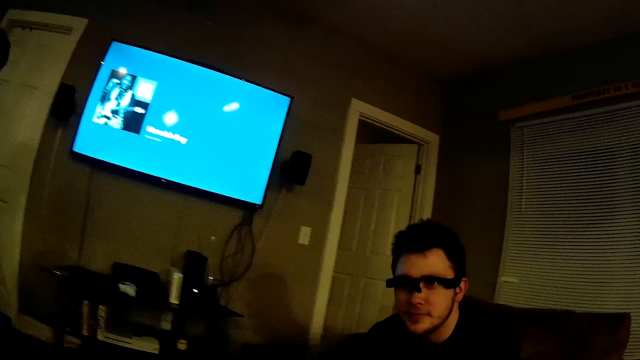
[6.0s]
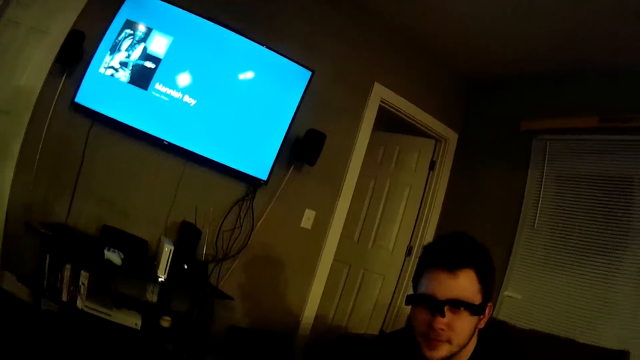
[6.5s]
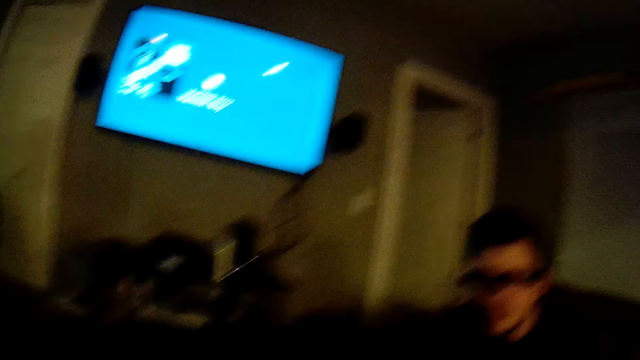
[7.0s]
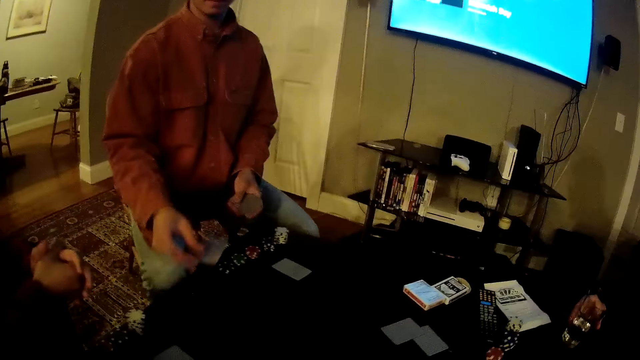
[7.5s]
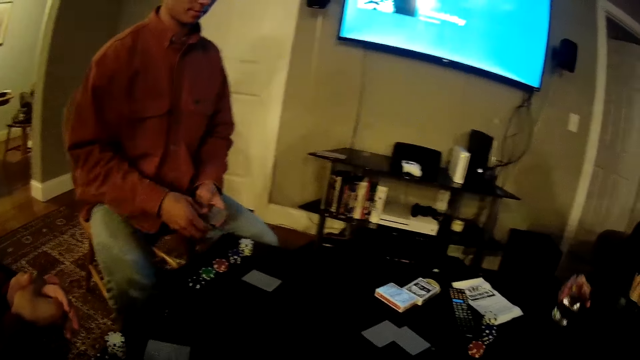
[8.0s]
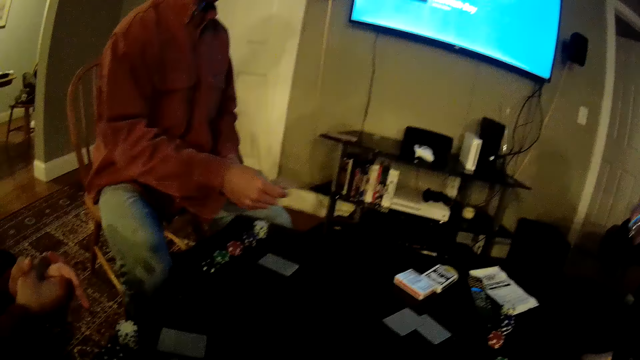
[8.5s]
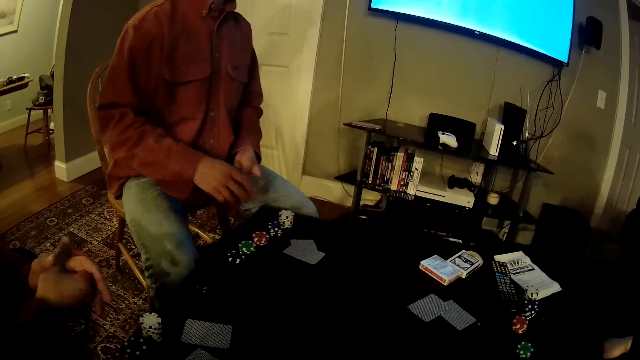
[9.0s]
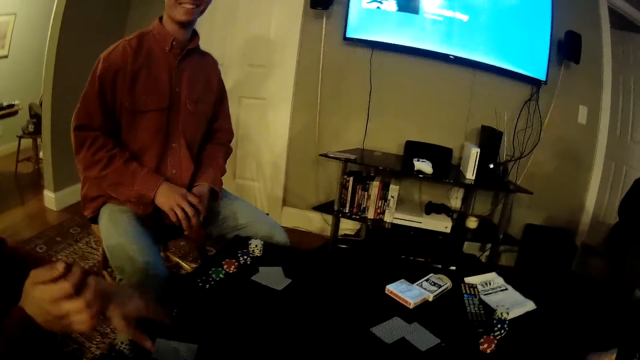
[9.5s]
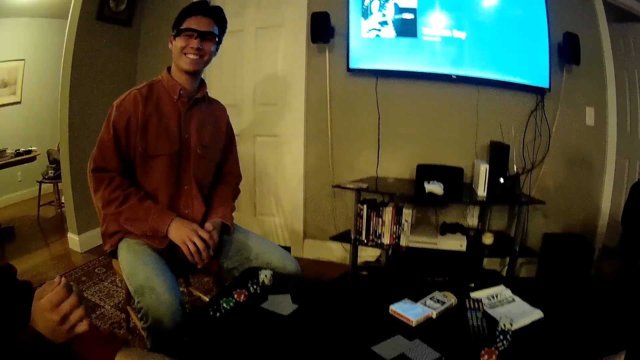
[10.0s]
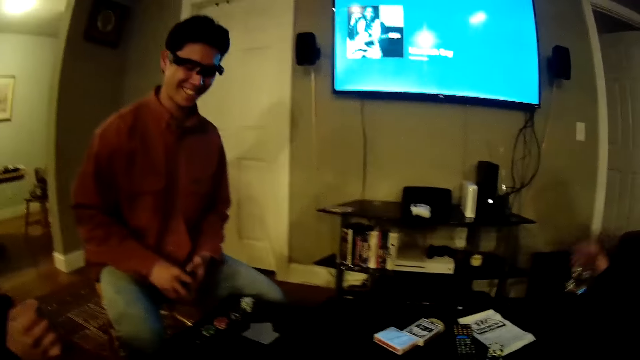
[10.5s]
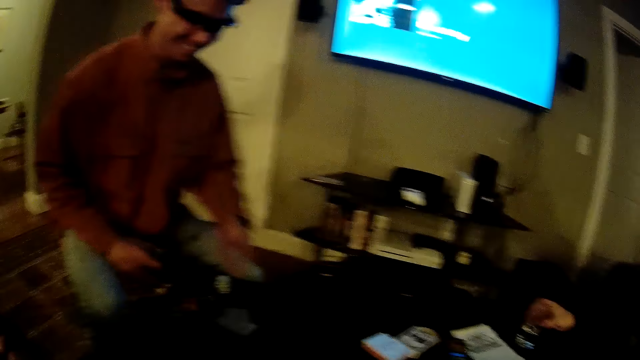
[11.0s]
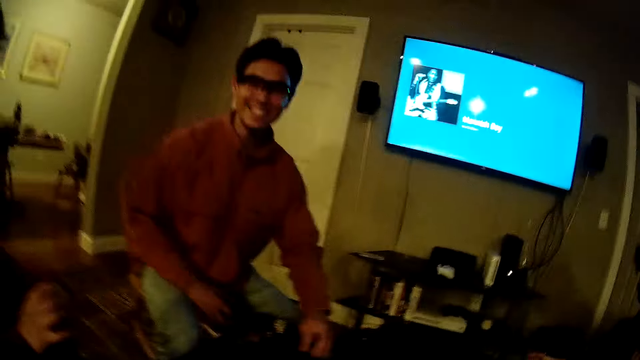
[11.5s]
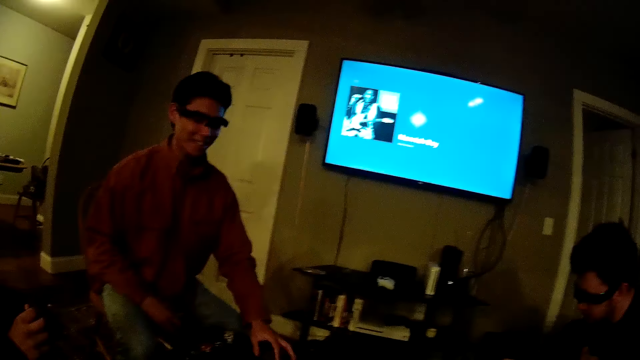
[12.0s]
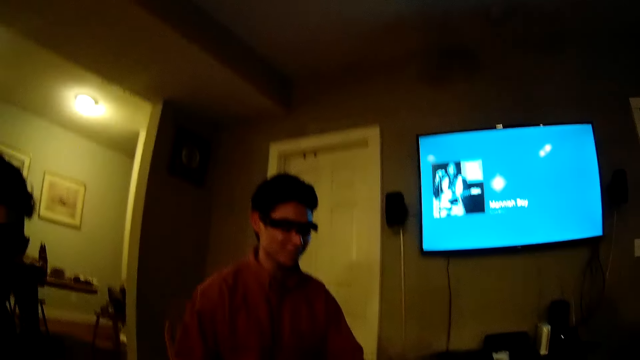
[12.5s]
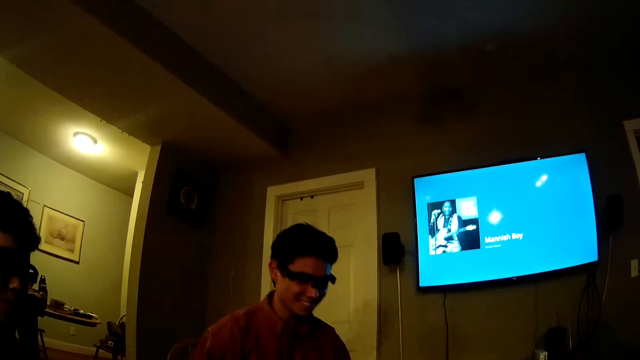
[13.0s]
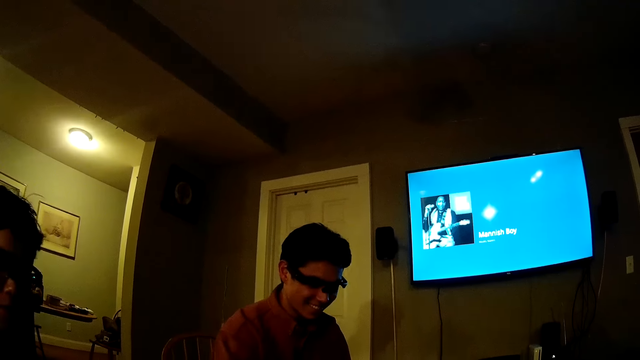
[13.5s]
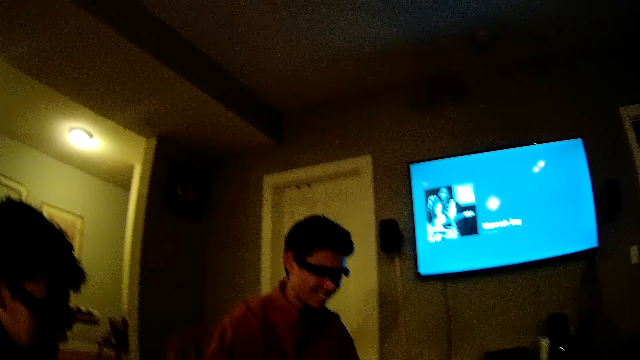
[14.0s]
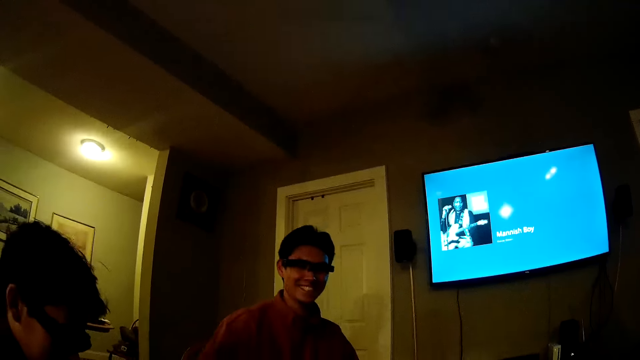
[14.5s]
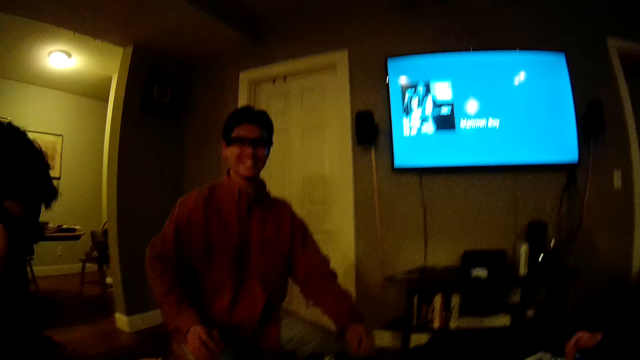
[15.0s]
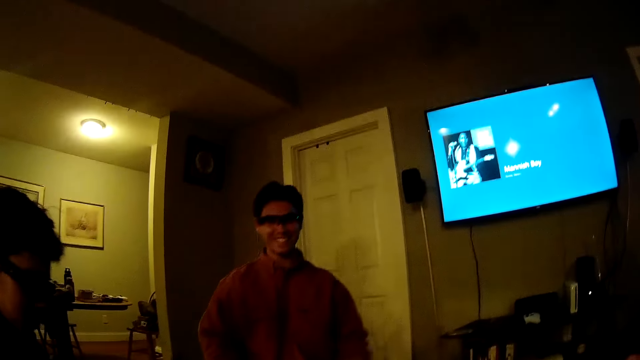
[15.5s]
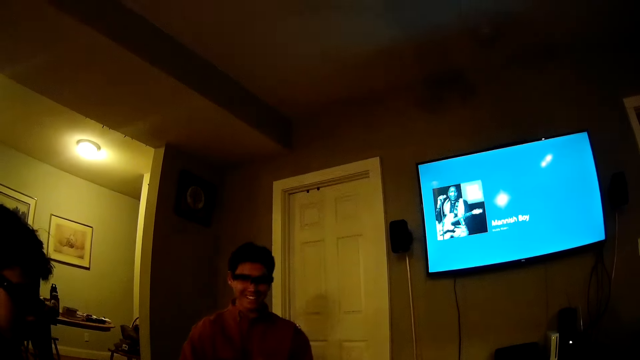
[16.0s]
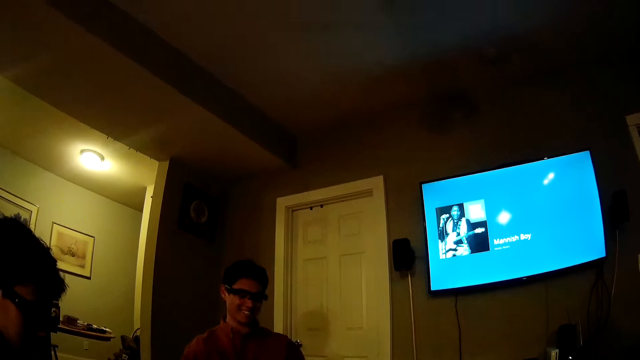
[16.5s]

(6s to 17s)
A man places a card on the table with his right hand. He places a card on the table with his right hand again. Another man drinks the water from the glass. A third man drops the cup on the table with his right hand. The first man speaks to the camera wearer. The camera wearer speaks to the first man.

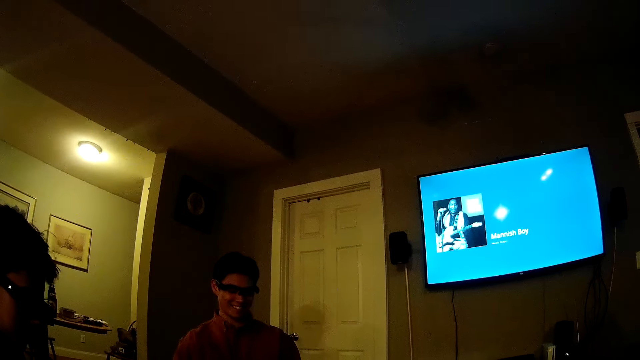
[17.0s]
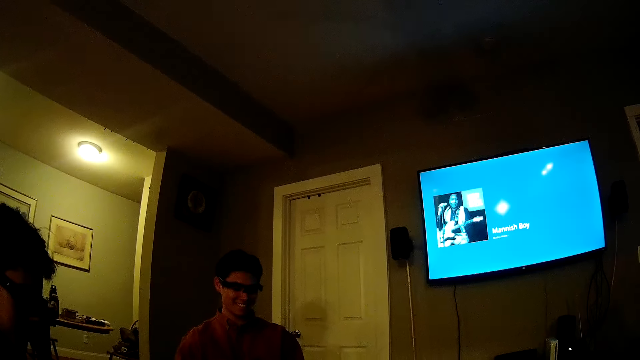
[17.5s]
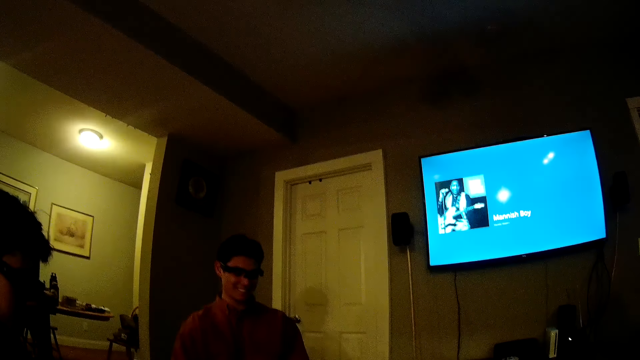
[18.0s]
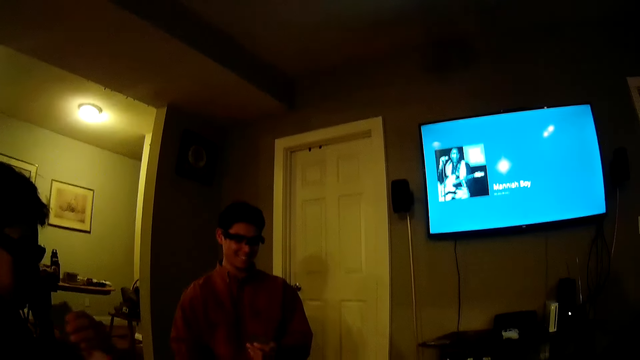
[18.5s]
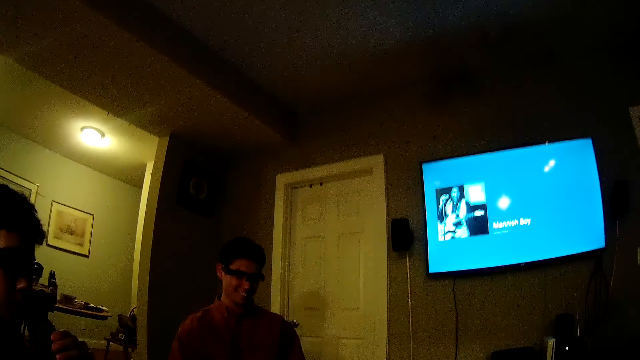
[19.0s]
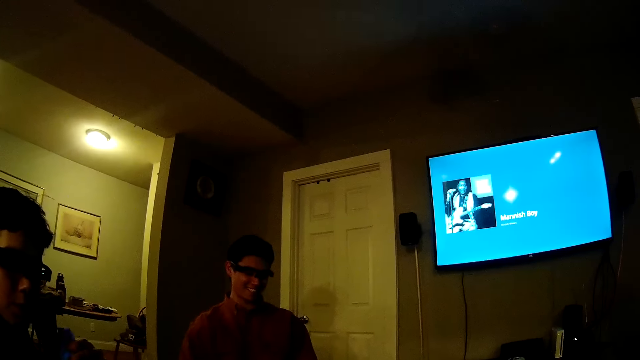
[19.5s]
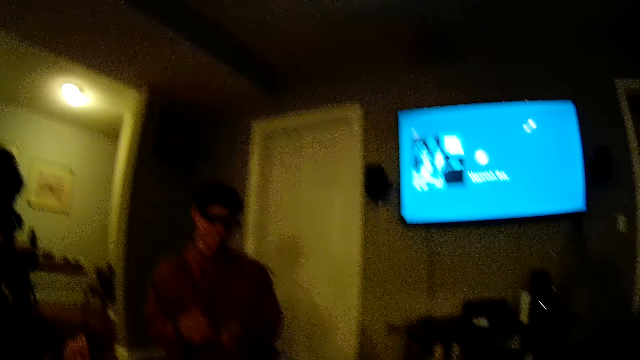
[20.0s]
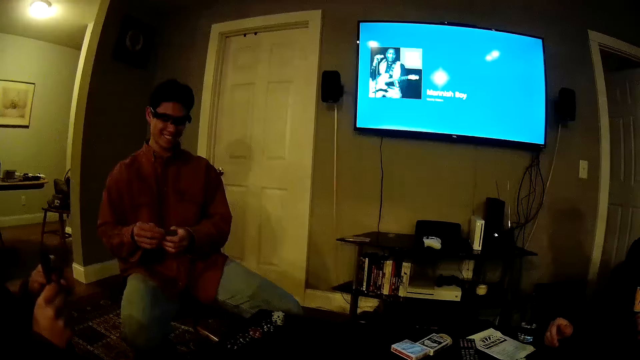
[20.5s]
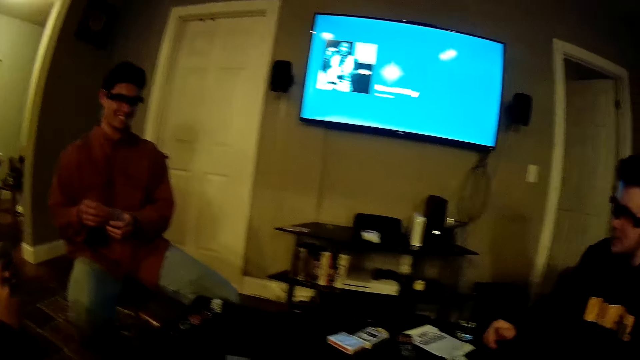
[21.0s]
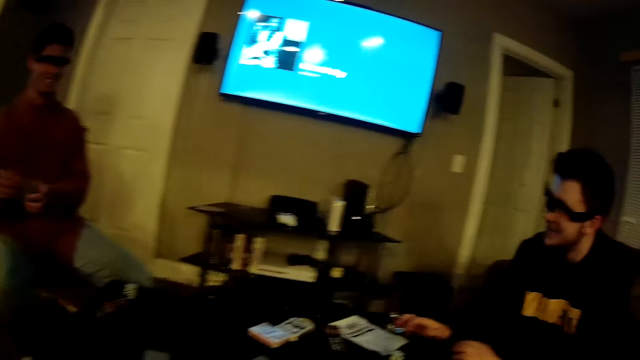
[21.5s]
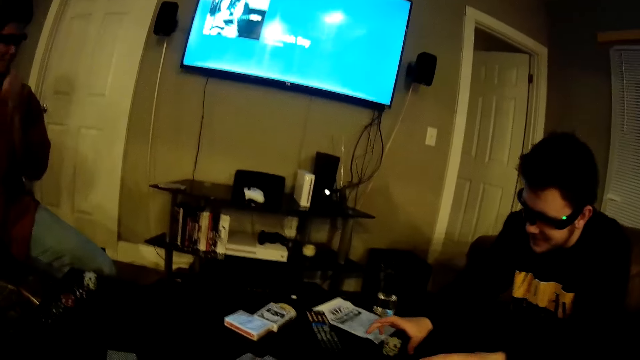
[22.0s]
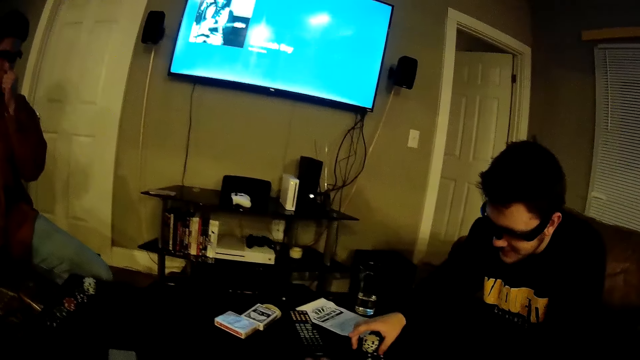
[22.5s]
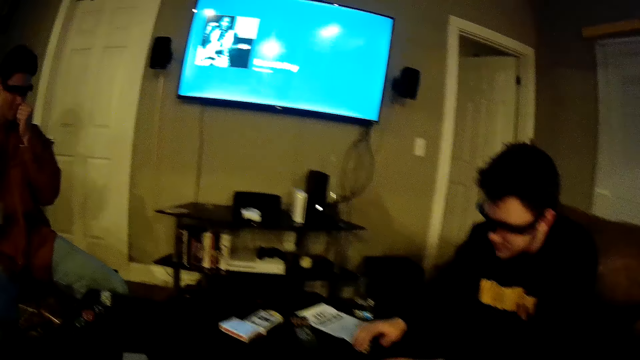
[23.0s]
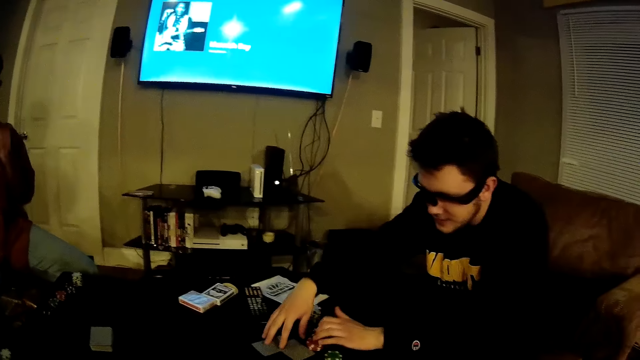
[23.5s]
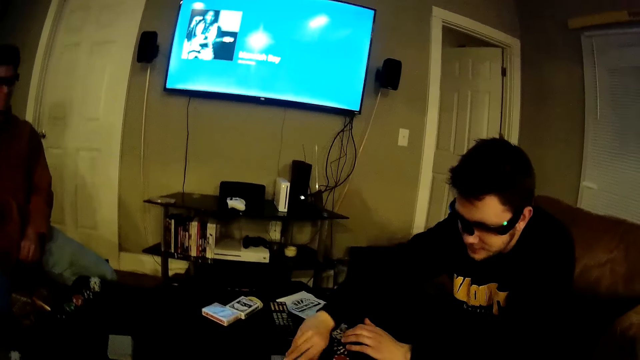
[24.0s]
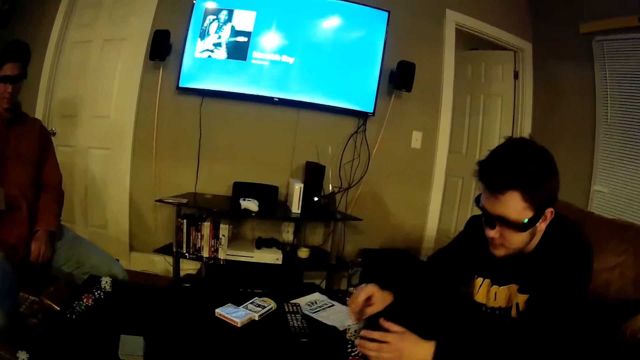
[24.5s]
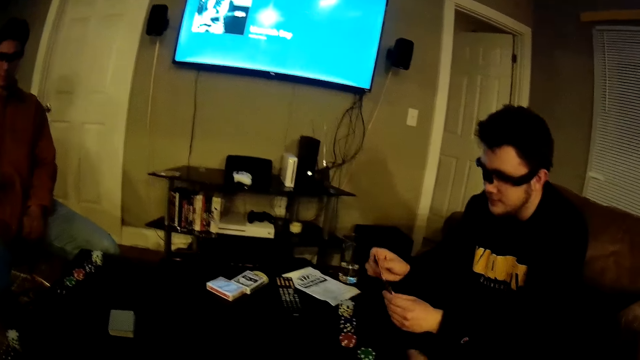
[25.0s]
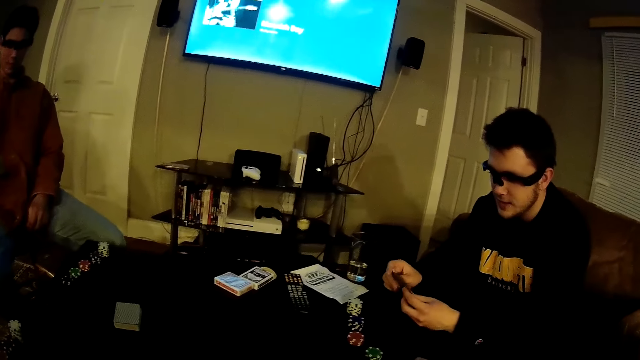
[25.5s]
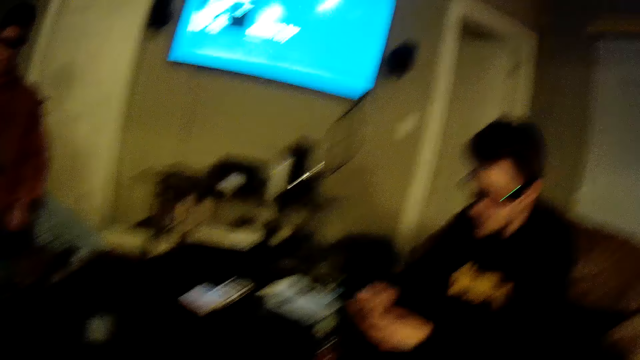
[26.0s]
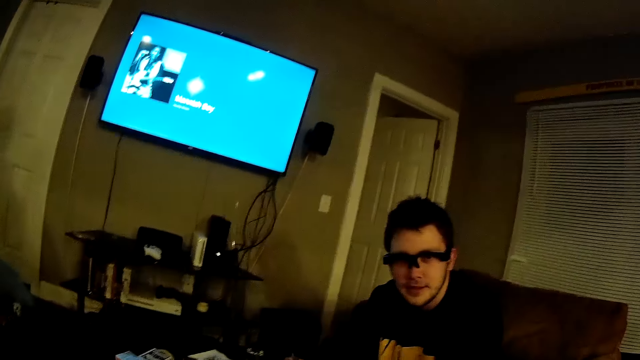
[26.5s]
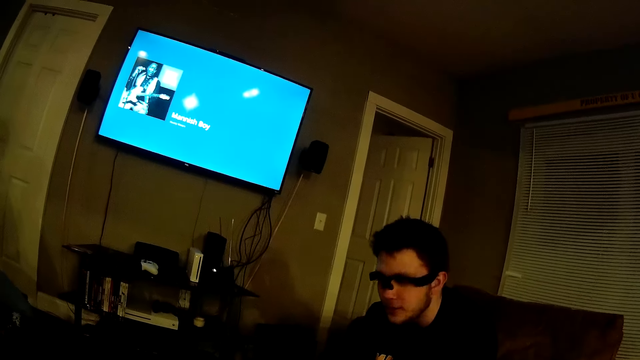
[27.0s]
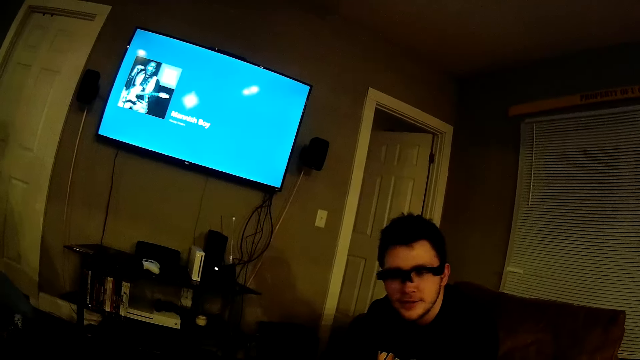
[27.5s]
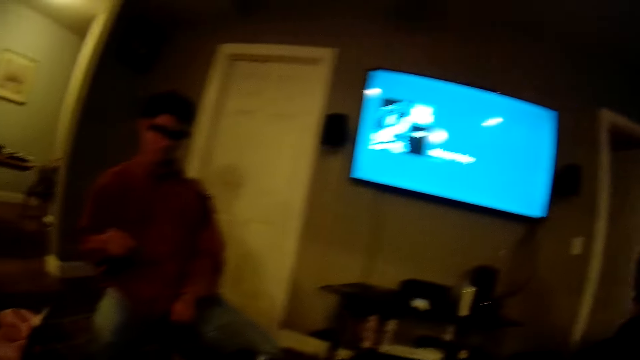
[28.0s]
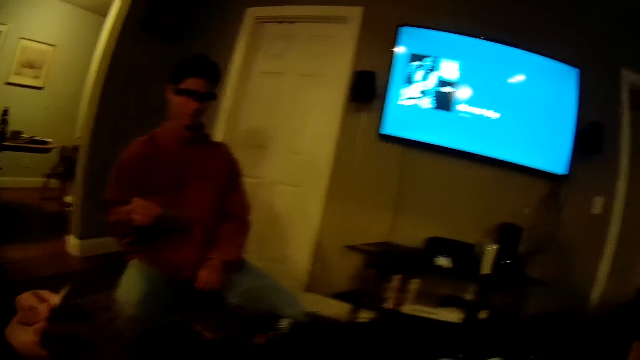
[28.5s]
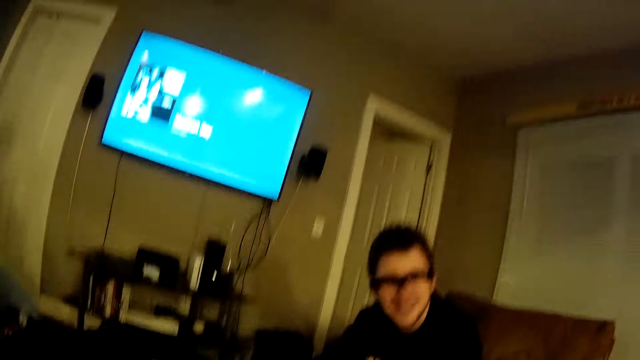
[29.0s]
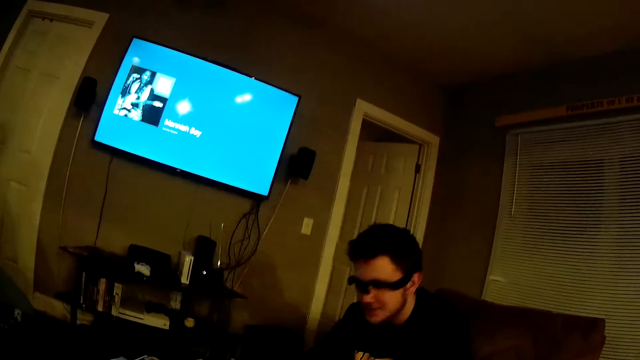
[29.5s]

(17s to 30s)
A man raises cards to his face with his left hand. He holds the cards with his left hand. Another man speaks to a third man. The second man touches a TV remote on the table with his left hand. He picks some cards from the table with his left hand. The camera wearer speaks to the second man. The second man speaks to the camera wearer.
